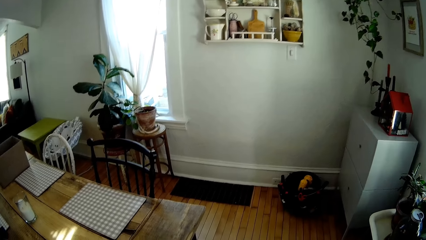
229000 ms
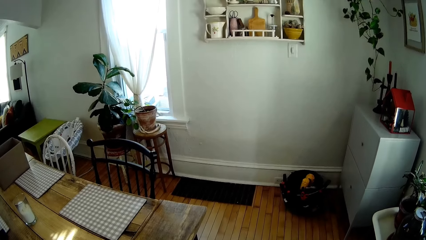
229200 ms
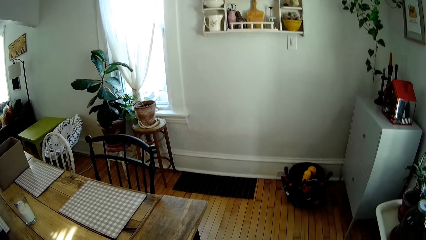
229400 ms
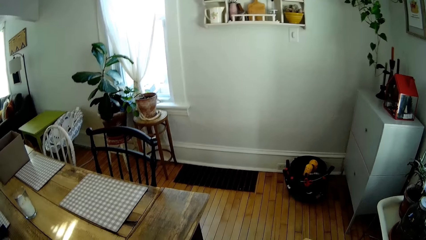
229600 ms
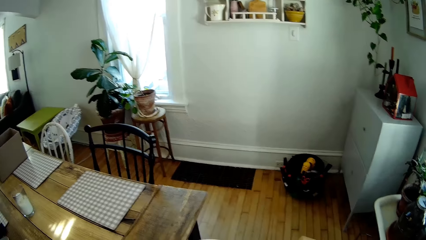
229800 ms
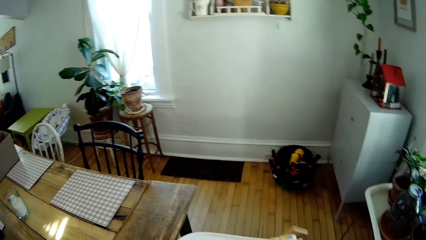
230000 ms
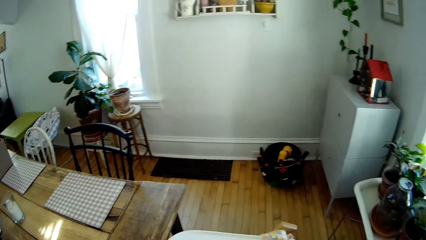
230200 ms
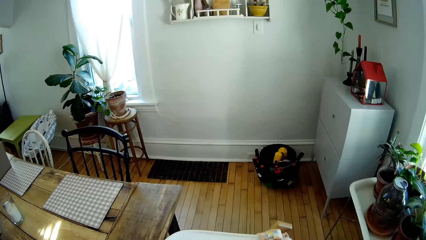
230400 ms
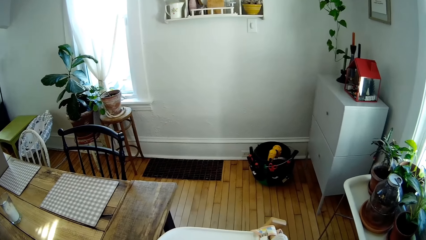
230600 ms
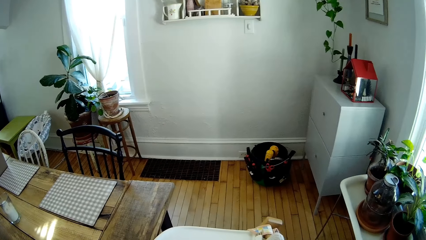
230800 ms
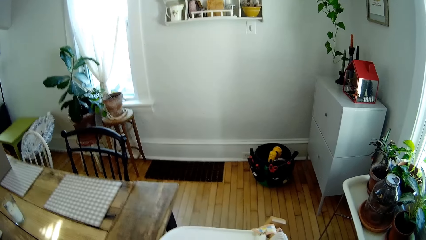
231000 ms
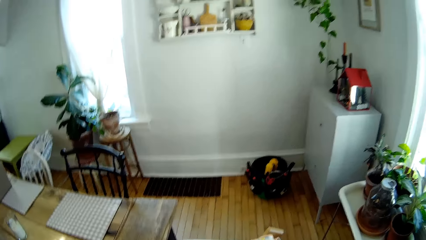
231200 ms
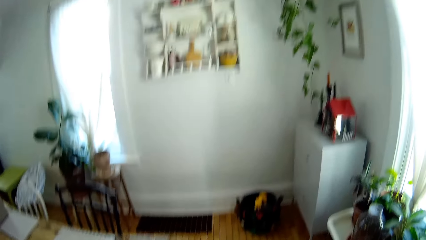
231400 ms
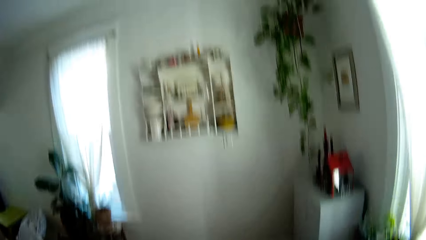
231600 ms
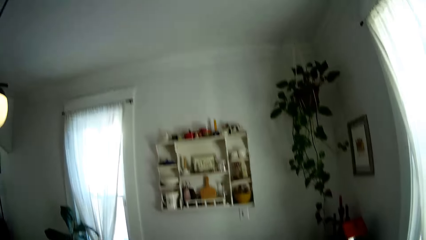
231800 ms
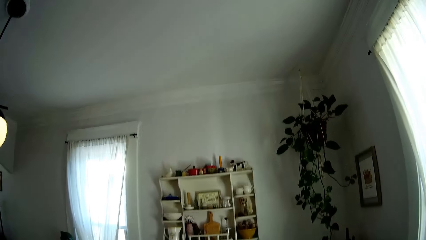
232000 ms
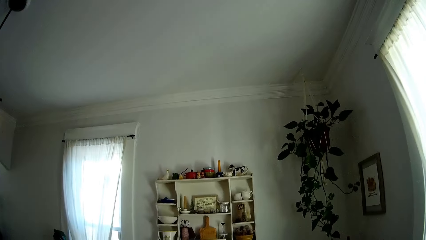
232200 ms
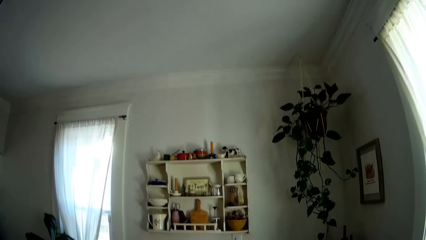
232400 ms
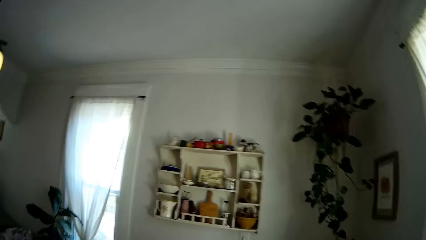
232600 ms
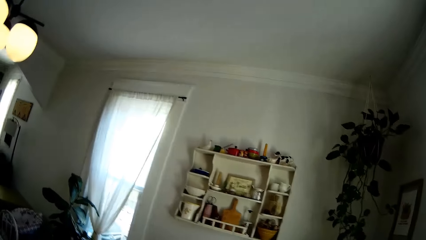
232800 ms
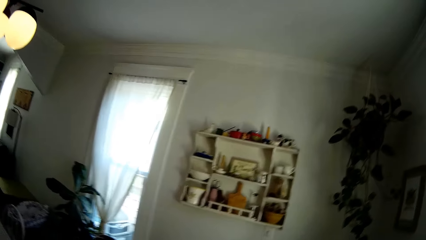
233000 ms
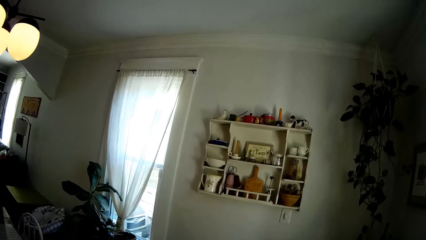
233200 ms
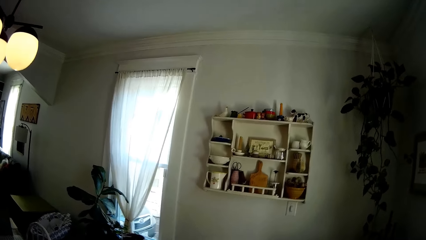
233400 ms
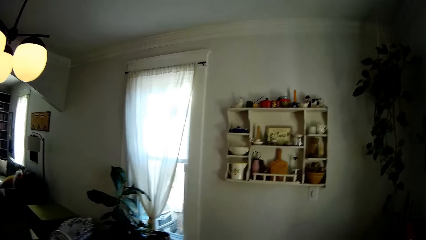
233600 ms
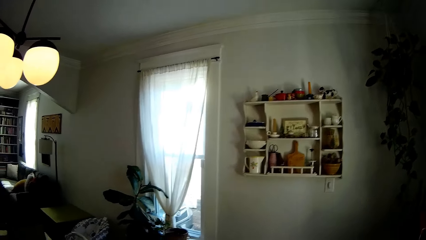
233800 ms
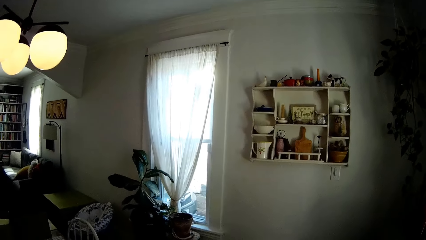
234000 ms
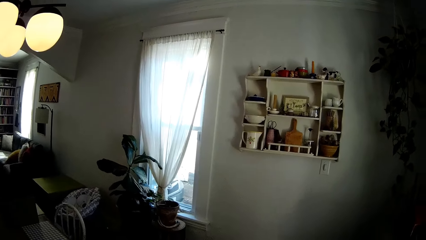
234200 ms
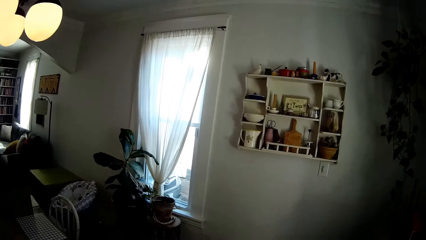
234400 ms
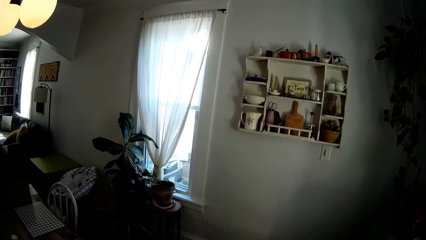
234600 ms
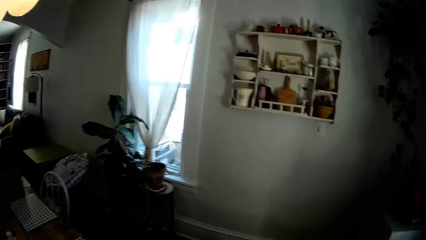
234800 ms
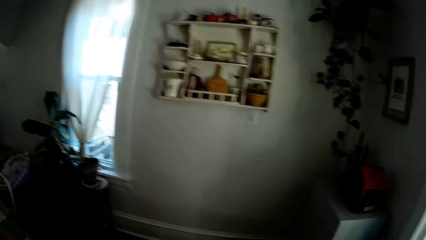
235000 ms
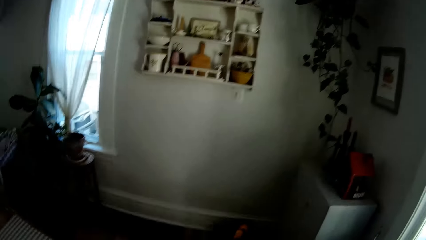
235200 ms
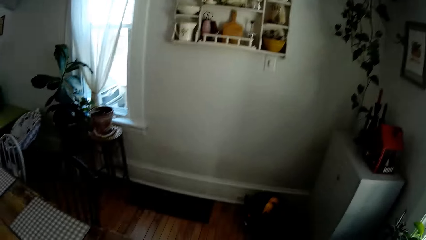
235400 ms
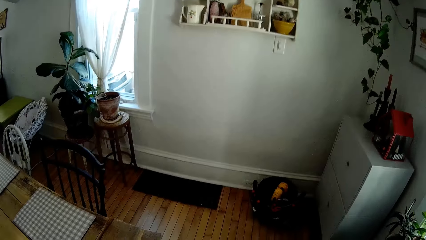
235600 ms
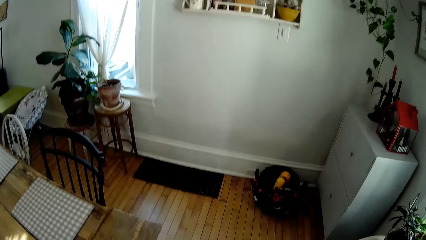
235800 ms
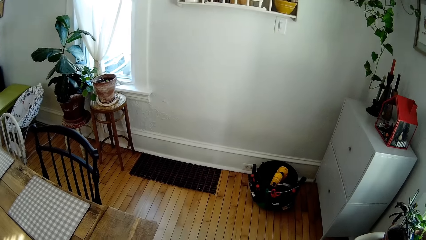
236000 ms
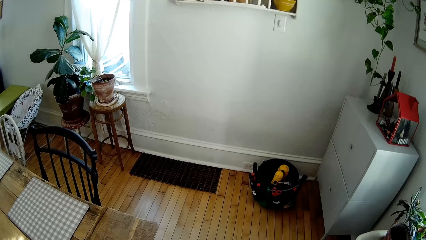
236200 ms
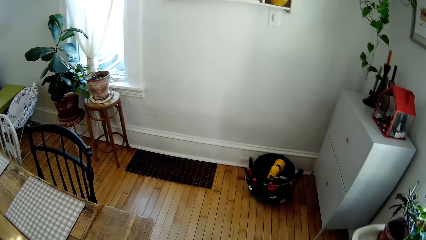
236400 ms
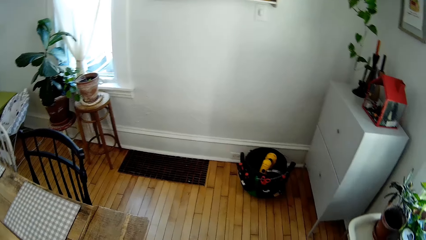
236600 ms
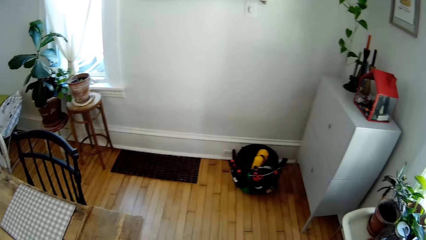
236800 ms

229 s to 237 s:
The camera wearer looks around.

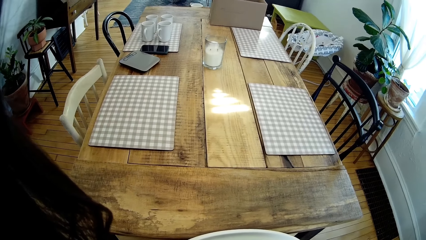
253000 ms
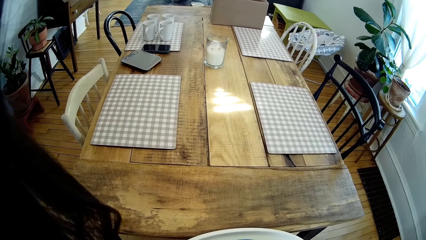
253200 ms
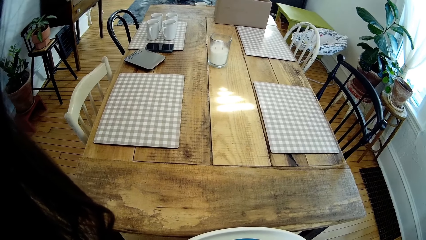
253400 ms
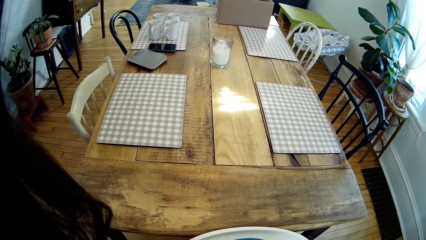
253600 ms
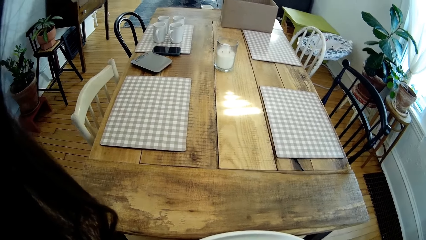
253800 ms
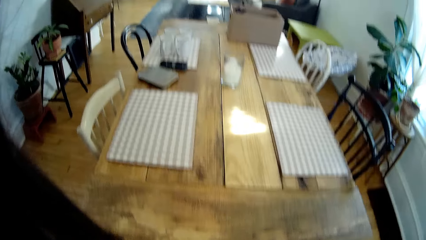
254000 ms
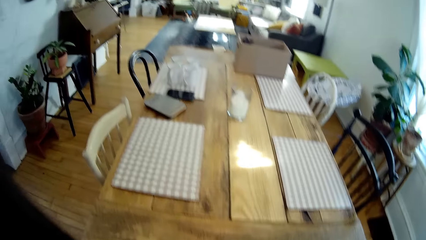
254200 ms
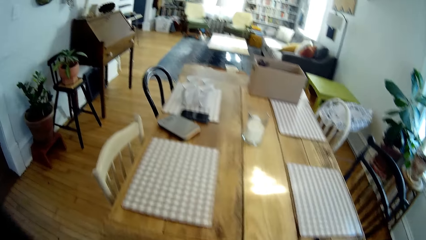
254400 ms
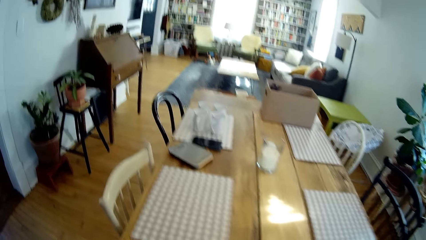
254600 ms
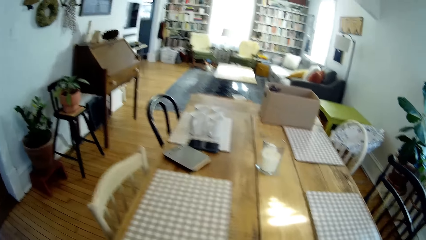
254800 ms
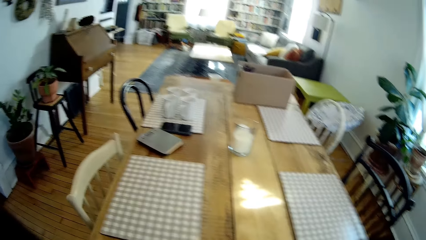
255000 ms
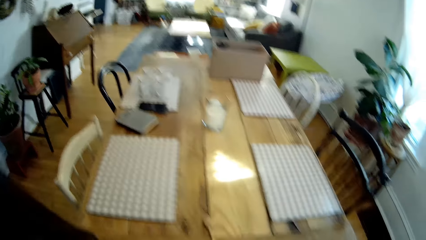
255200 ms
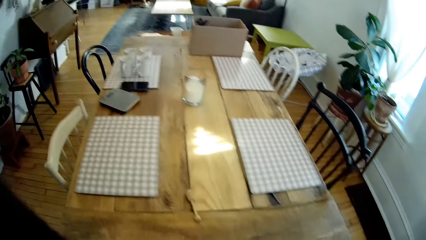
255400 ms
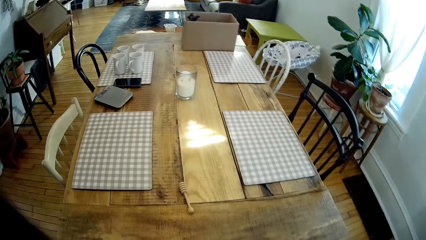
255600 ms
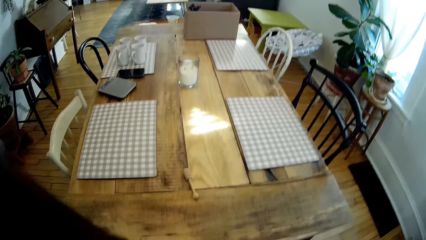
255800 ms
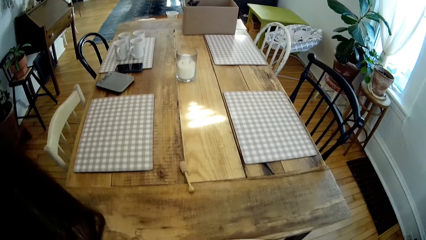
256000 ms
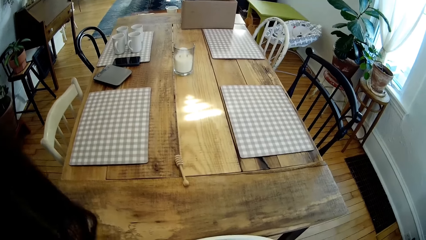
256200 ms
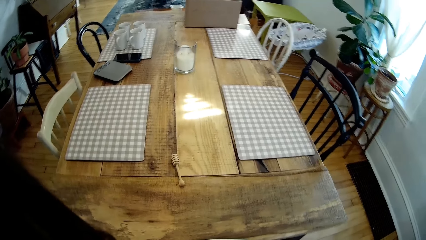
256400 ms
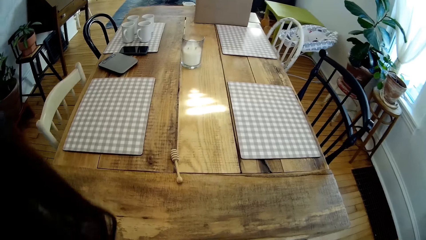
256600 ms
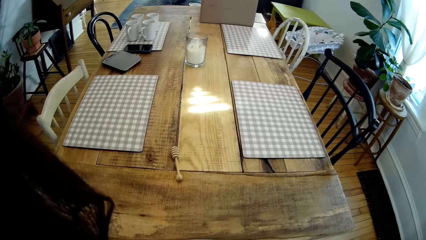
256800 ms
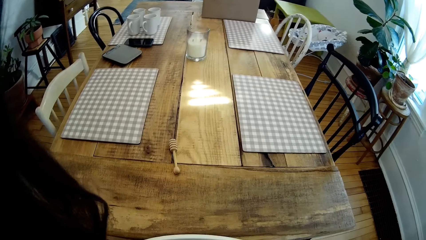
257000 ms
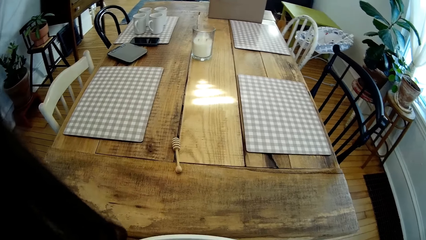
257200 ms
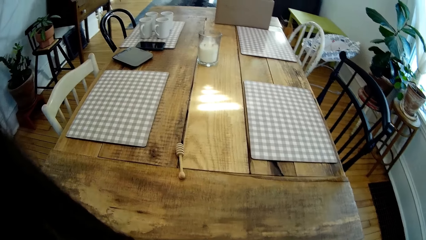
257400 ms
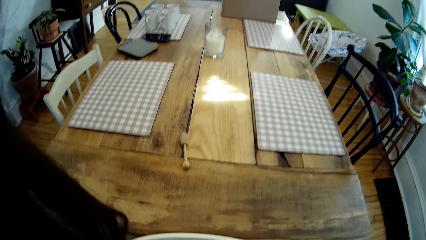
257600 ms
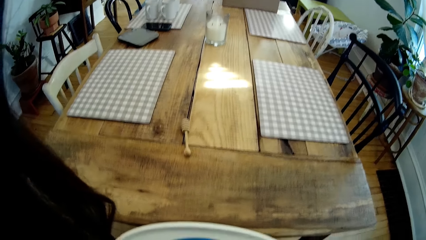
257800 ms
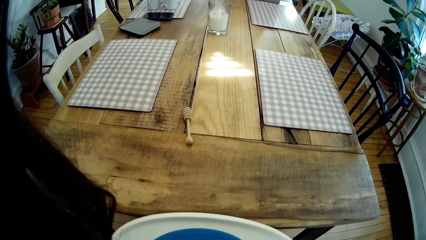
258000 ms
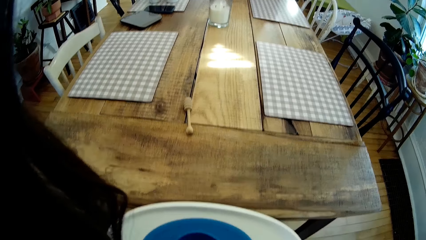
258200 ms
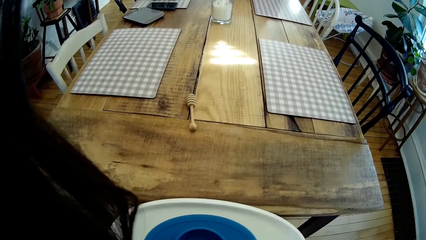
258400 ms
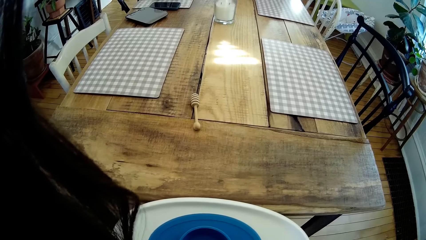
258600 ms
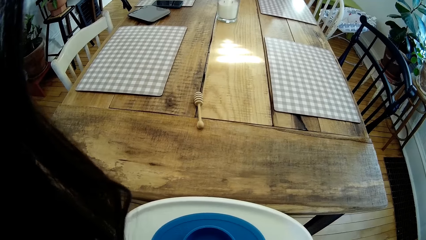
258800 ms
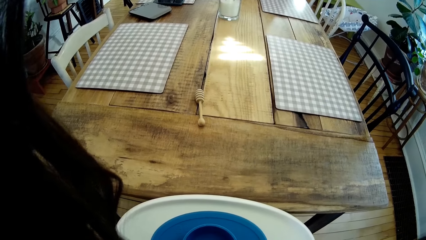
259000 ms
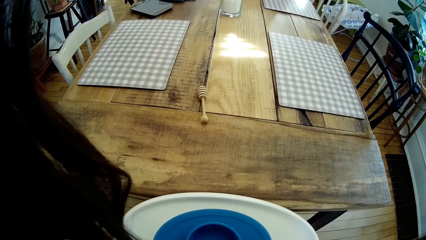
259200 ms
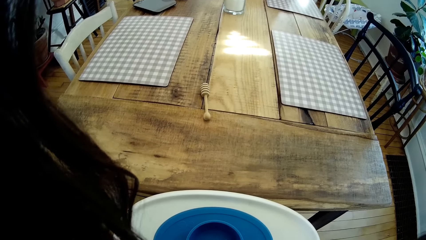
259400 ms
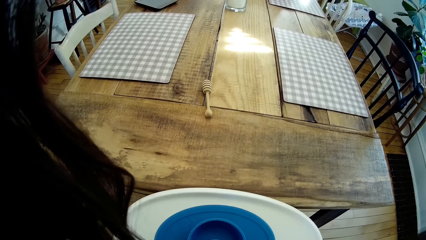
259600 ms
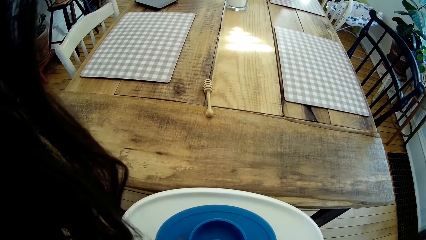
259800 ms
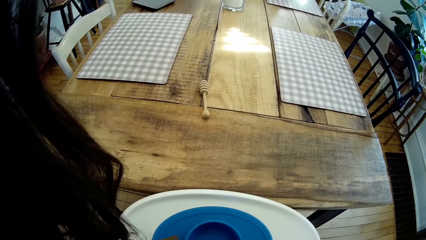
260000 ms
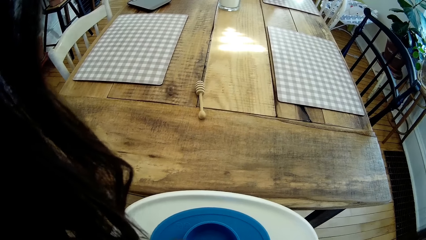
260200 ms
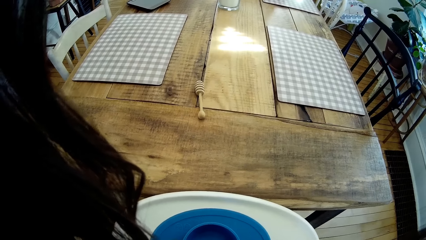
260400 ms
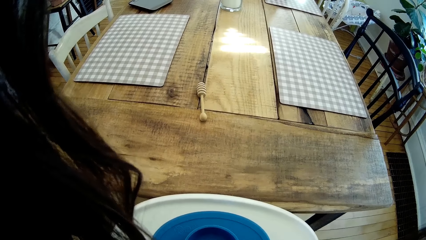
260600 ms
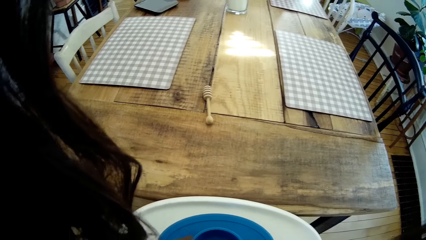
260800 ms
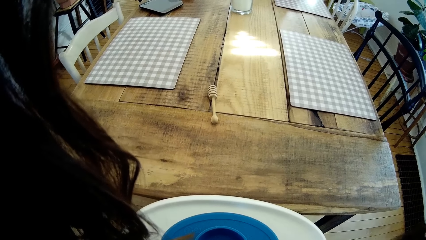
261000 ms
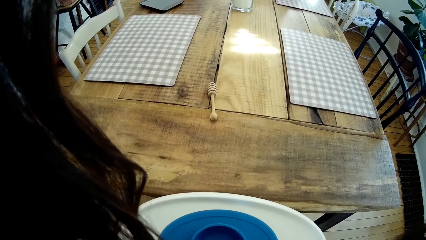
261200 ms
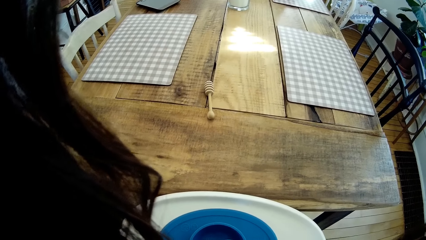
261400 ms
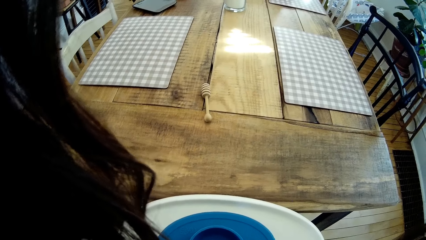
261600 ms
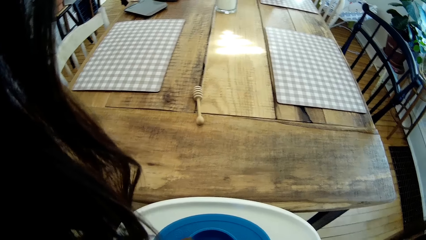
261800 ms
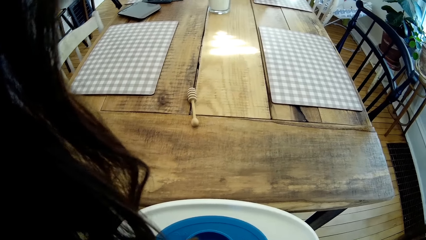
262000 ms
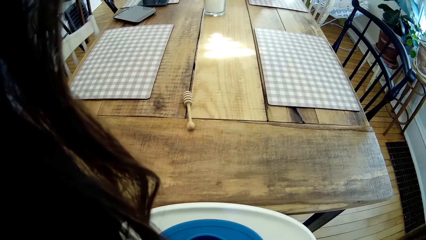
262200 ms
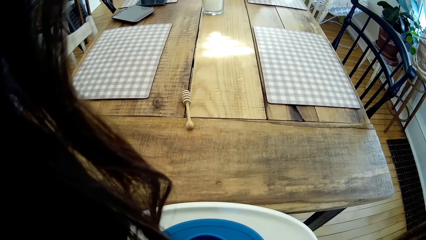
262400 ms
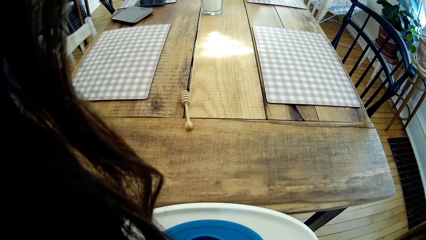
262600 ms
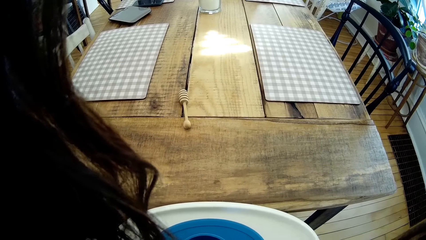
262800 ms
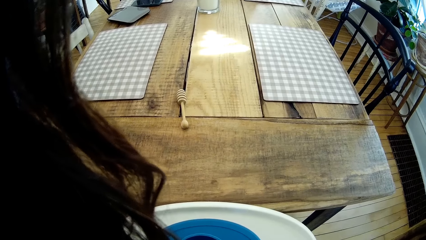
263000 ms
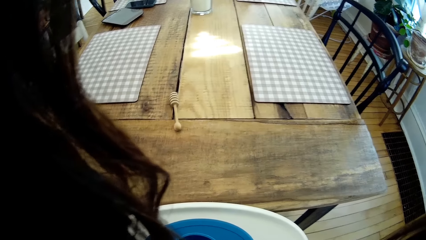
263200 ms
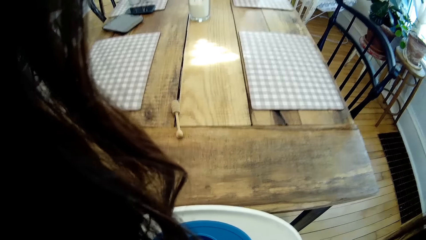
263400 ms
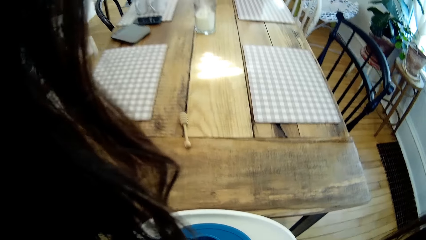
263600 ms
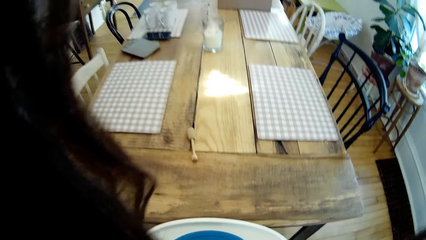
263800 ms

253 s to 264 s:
The camera wearer talks to a person. They look down.
